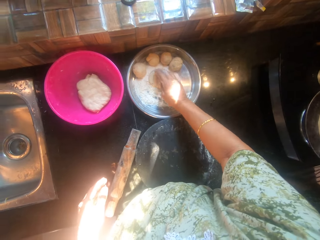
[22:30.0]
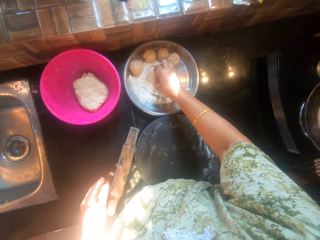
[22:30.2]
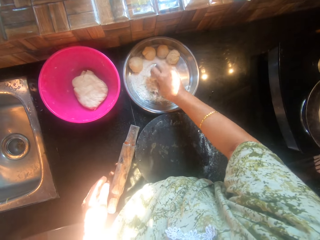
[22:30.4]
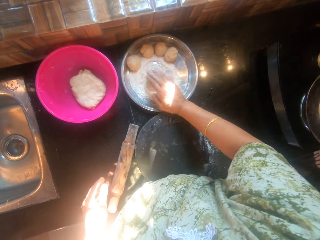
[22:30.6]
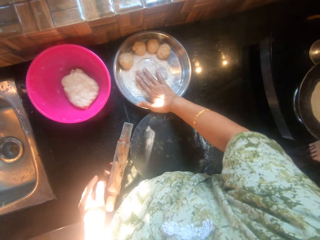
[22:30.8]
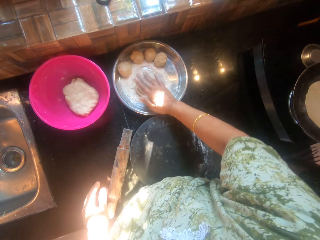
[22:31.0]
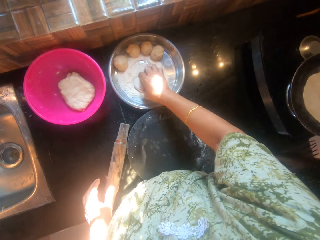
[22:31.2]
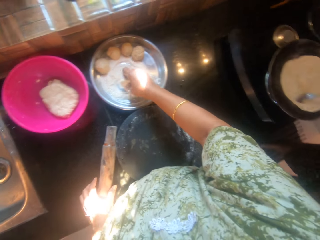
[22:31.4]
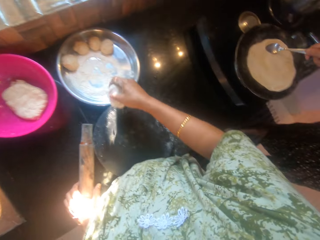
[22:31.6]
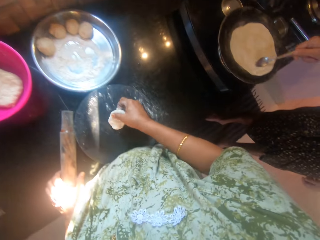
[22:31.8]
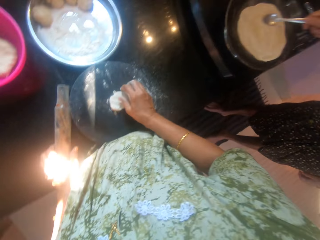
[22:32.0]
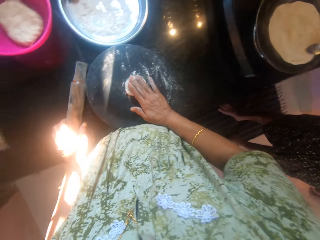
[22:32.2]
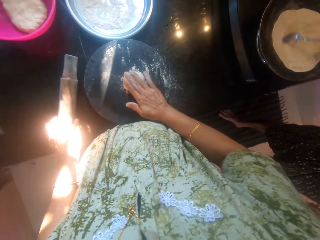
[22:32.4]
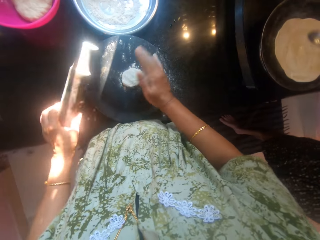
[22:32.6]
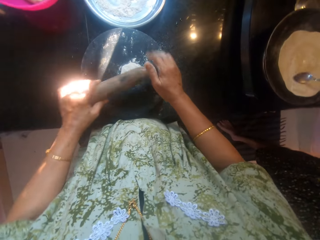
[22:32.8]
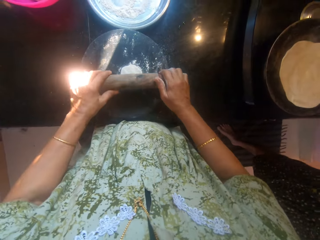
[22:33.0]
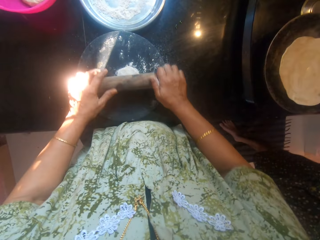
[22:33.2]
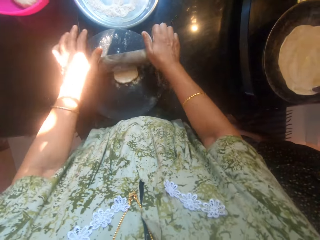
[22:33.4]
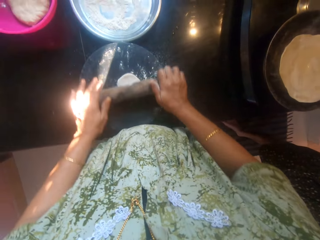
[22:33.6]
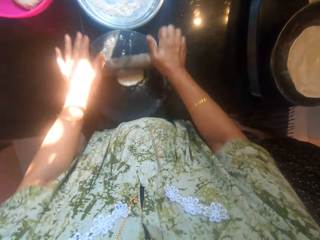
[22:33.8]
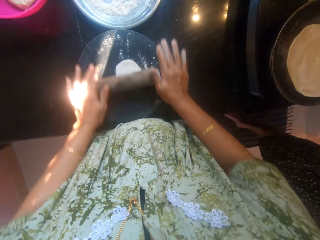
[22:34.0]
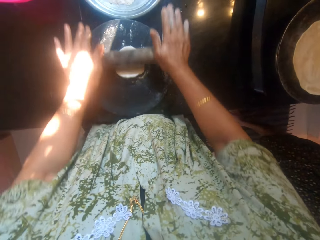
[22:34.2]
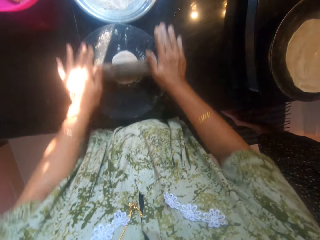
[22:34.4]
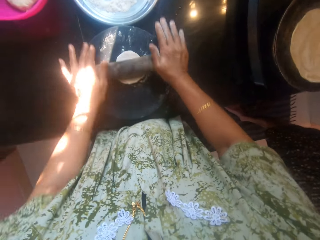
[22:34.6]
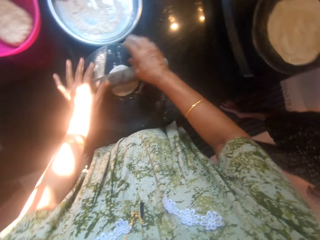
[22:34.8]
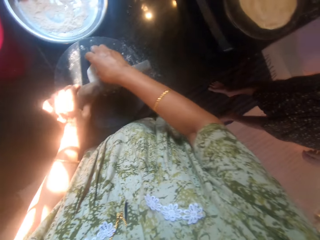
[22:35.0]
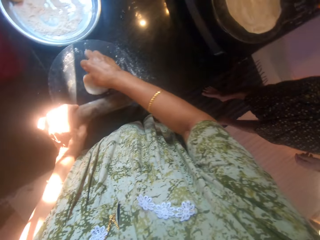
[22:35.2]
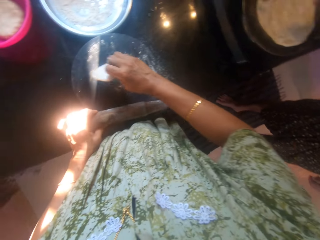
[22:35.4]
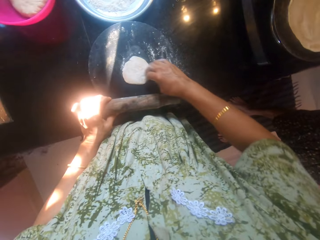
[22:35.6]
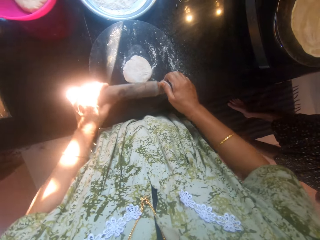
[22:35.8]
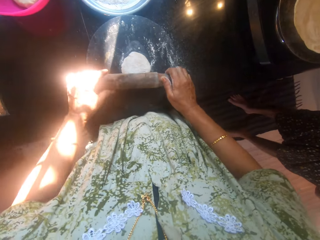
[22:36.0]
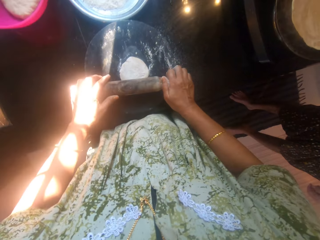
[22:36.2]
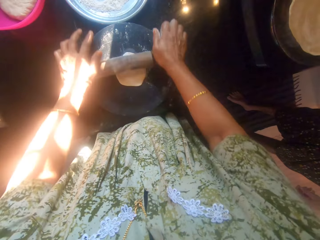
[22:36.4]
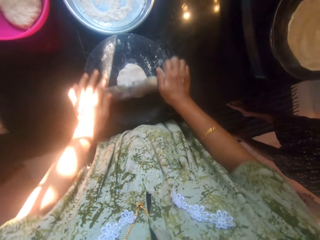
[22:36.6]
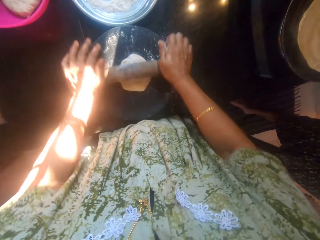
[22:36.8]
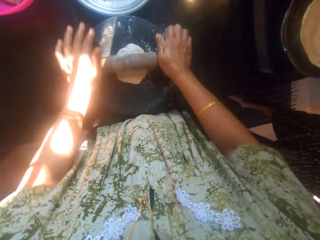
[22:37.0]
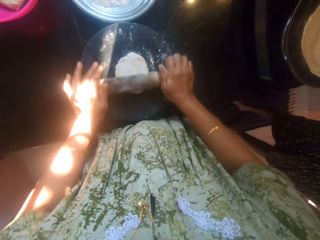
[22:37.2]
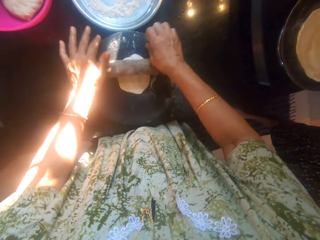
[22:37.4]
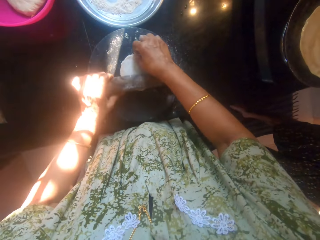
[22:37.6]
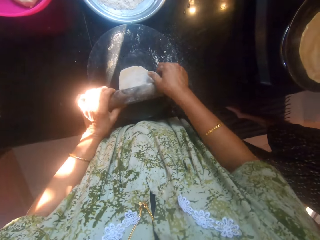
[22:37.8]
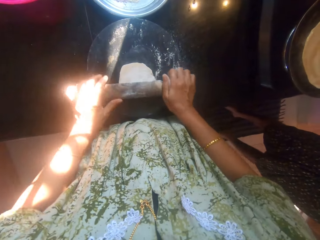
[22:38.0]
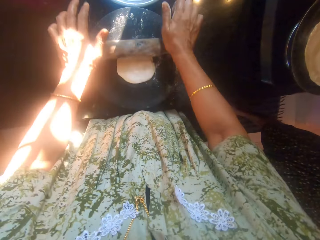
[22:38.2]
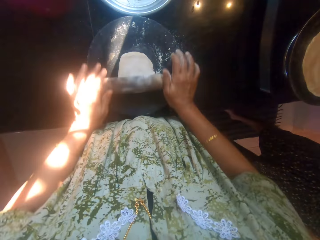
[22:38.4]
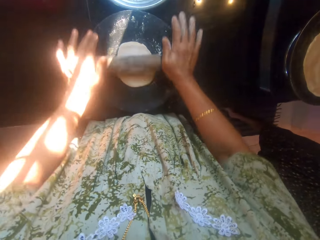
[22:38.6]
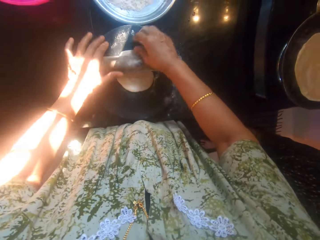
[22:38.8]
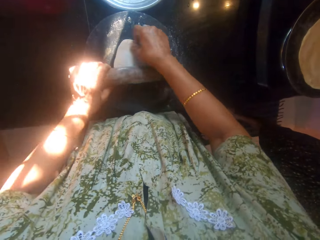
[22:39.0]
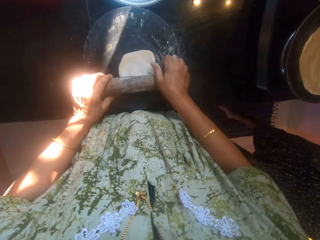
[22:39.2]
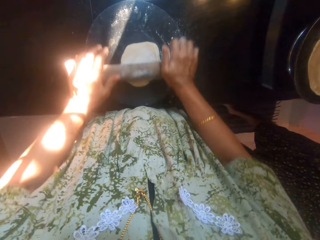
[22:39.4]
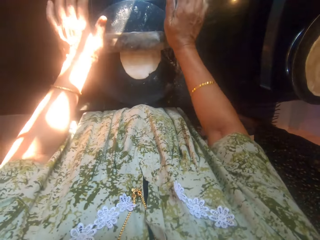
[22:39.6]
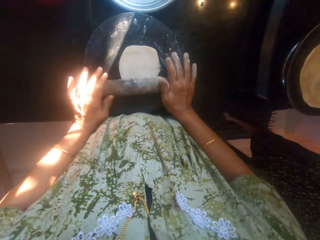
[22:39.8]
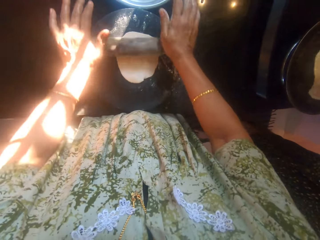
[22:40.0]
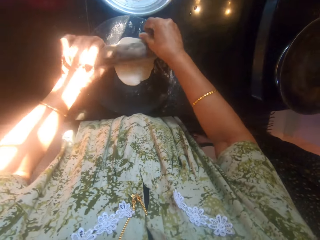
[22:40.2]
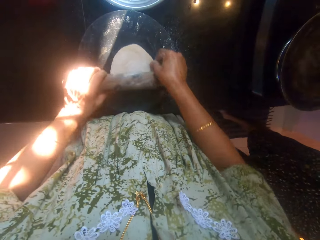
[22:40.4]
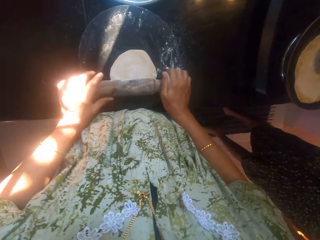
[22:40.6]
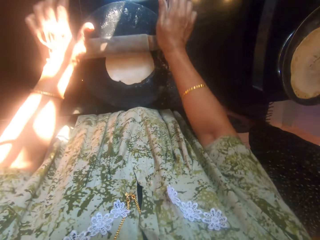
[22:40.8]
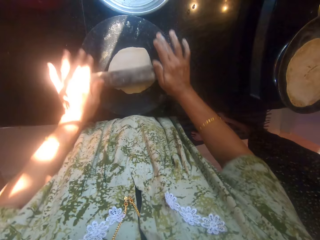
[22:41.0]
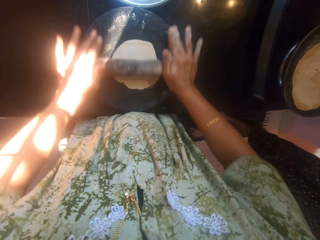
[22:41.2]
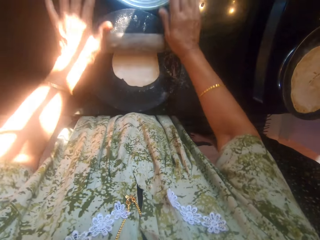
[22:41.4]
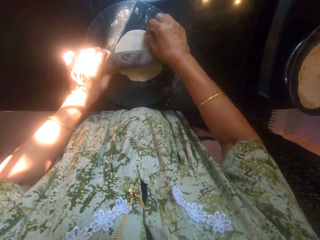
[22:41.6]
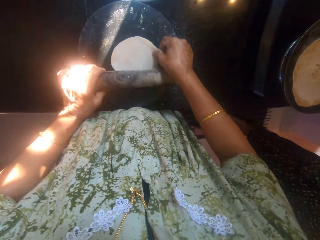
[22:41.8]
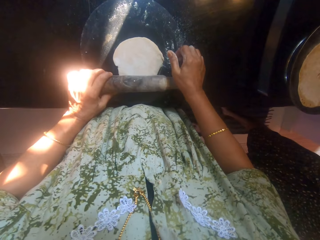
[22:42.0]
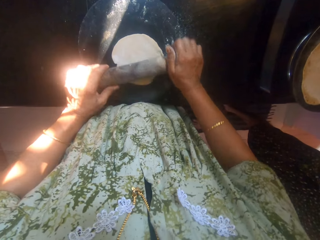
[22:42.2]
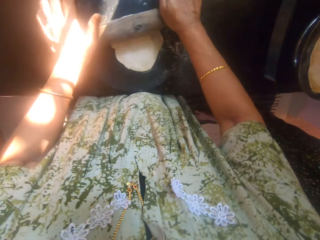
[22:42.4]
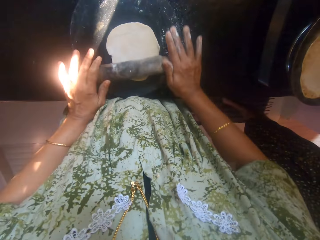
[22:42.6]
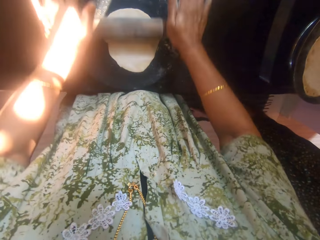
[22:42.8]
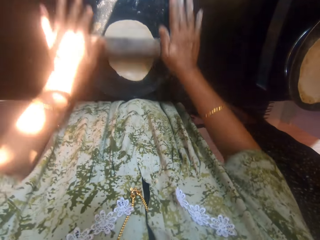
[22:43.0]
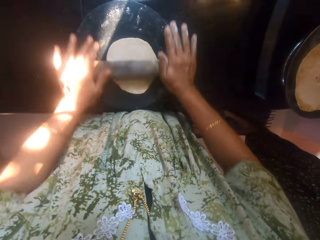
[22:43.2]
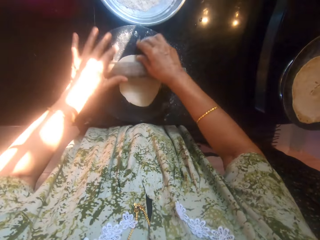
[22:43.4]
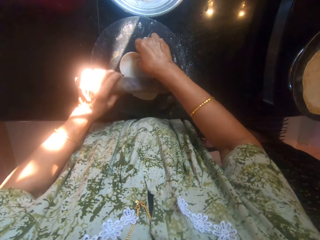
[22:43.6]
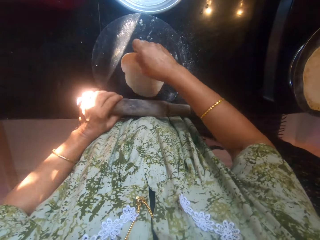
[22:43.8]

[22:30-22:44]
The camera wearer rolls the dough in flour on the tray. They drop the dough on the board. They roll the kneaded flour with a belan. They knead the dough on the board with a rolling pin. A man turns the flatbread in the pan.

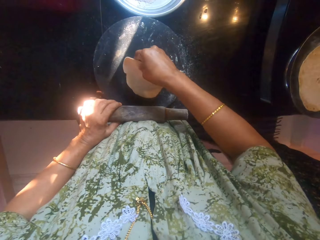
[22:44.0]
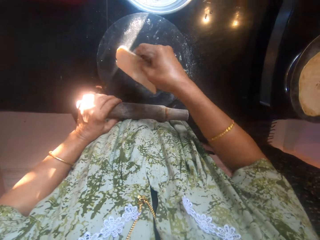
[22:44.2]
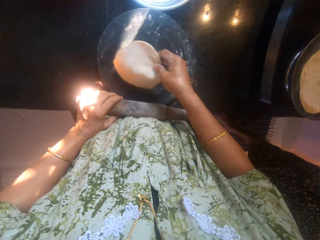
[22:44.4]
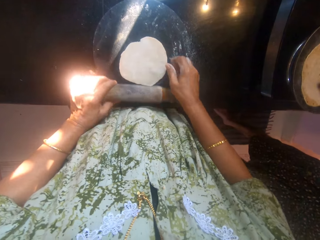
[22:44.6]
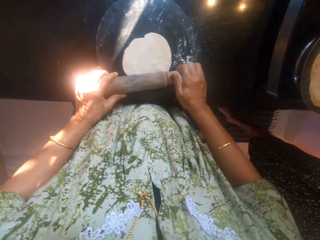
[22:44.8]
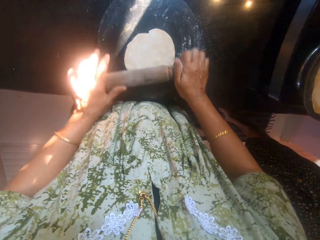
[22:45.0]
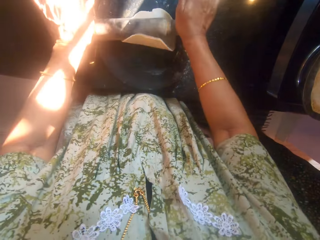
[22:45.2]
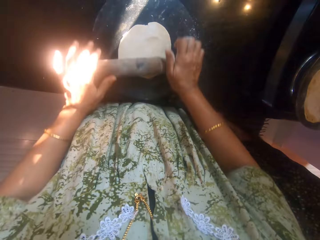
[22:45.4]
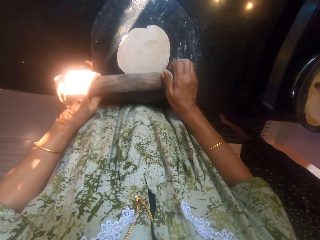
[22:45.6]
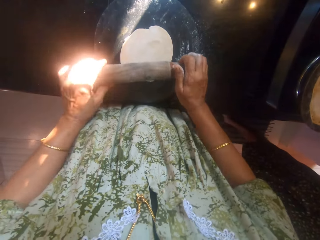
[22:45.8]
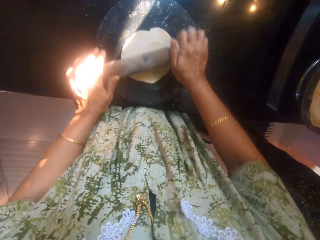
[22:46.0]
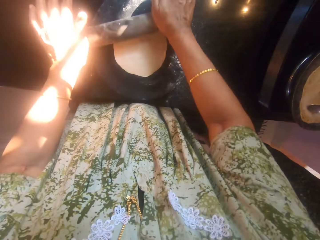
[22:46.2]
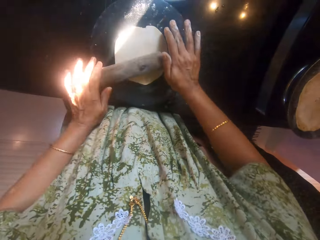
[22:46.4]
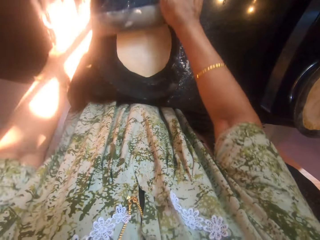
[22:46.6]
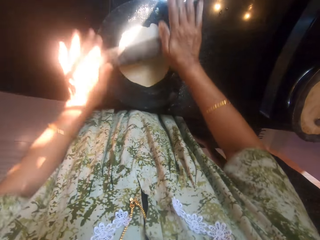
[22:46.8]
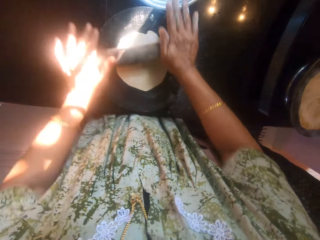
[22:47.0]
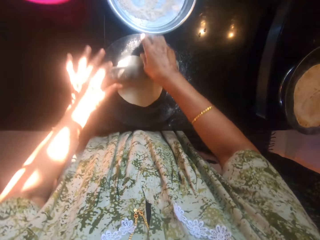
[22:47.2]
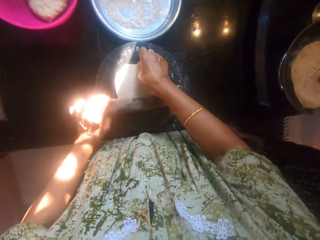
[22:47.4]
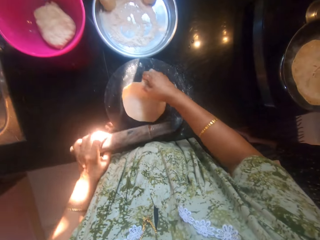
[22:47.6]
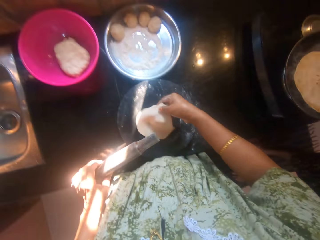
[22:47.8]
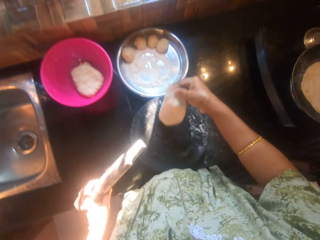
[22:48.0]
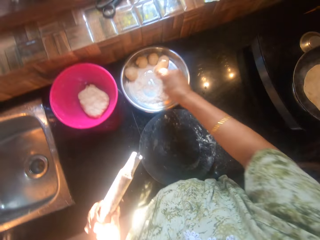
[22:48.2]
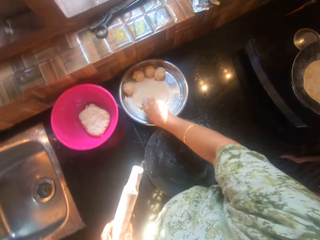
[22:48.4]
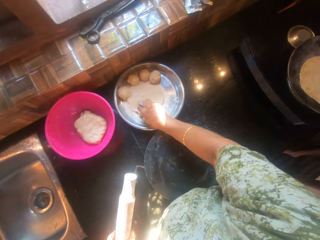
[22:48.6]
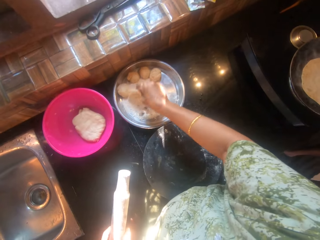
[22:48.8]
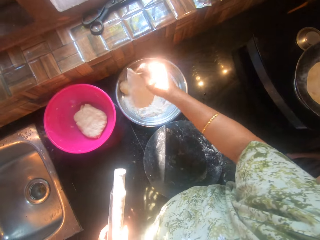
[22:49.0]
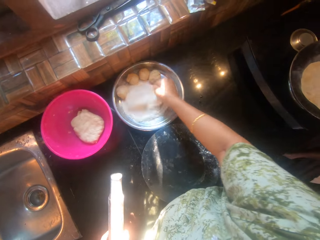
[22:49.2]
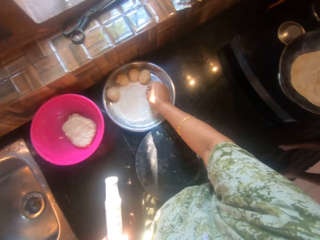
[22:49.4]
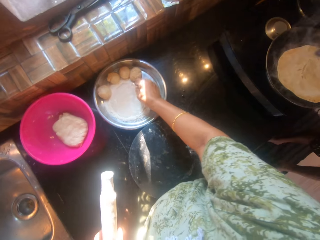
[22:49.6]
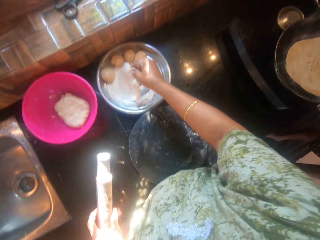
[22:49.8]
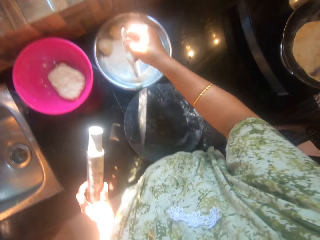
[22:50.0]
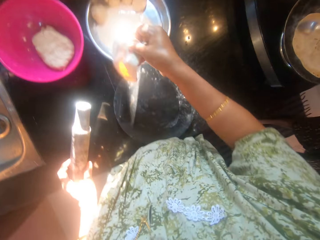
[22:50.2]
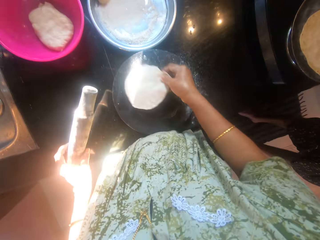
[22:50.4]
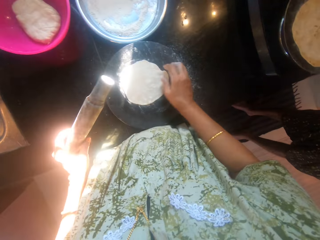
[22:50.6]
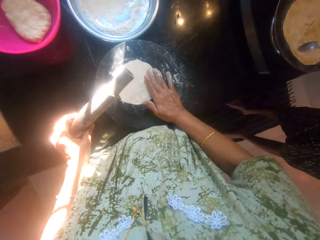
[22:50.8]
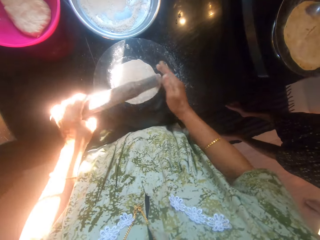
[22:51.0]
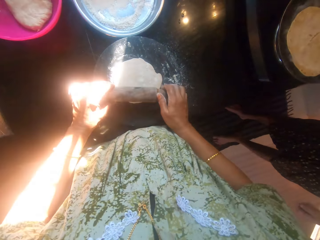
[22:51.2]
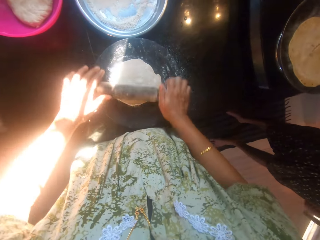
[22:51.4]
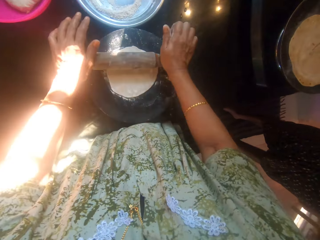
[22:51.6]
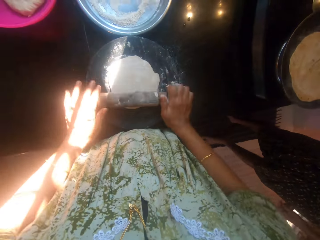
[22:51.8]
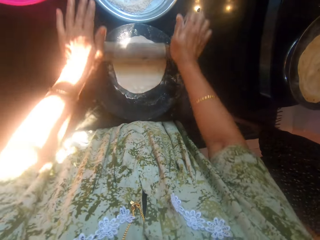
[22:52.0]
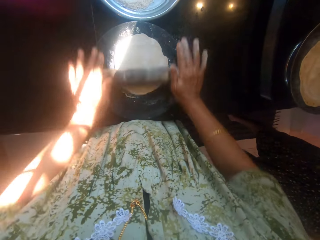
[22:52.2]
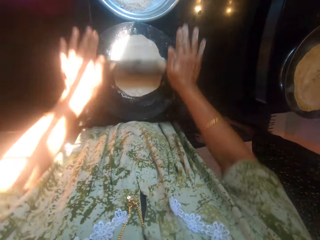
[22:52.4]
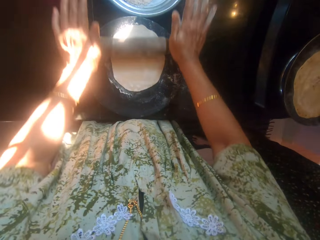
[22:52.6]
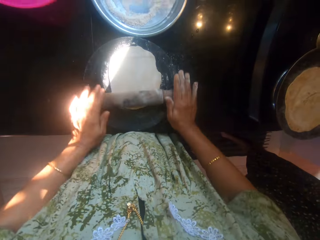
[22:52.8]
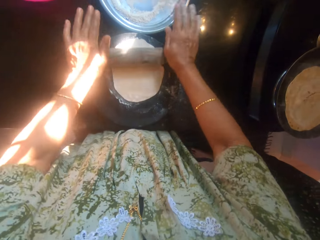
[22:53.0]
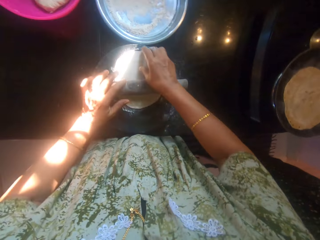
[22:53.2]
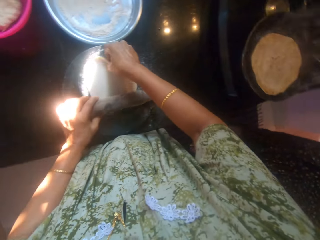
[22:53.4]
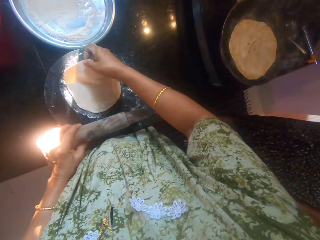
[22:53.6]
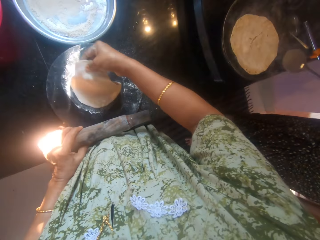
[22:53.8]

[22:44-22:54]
A man applies oil on a dough. The camera wearer lifts a dough. They put the dough in a tray. They roll the dough in flour on the tray. They turn the dough. They drop the dough on the board. They roll the dough. They knead the dough on the board with a rolling pin.
